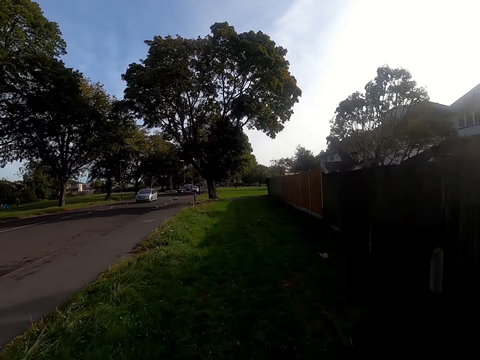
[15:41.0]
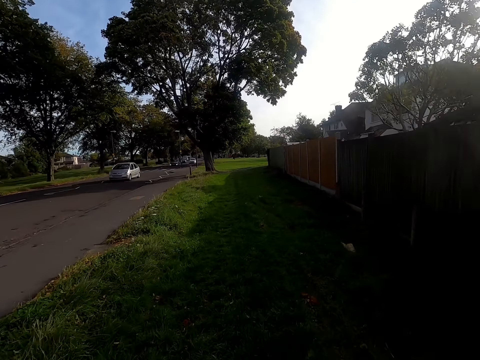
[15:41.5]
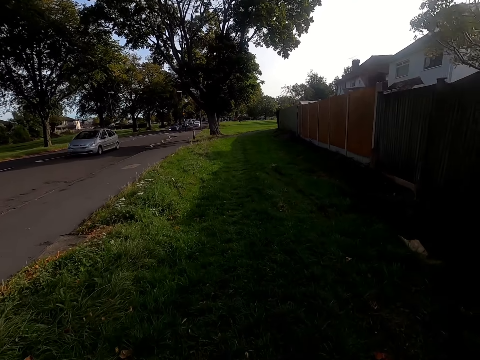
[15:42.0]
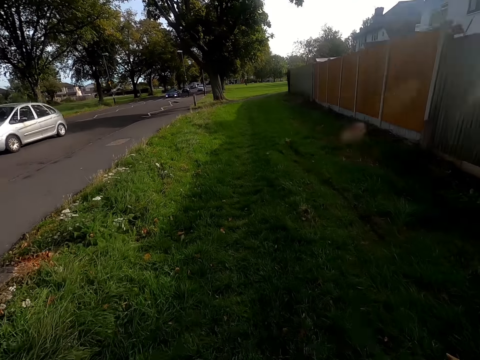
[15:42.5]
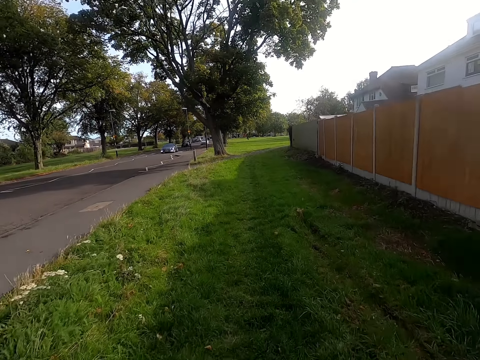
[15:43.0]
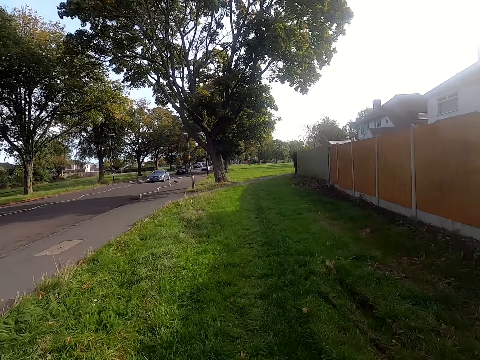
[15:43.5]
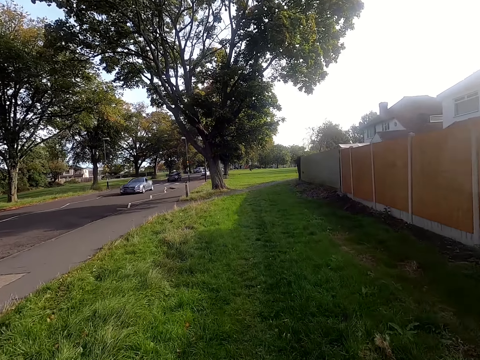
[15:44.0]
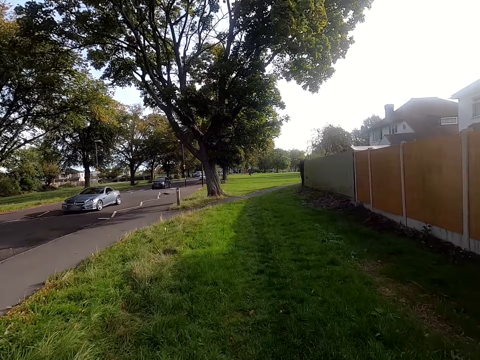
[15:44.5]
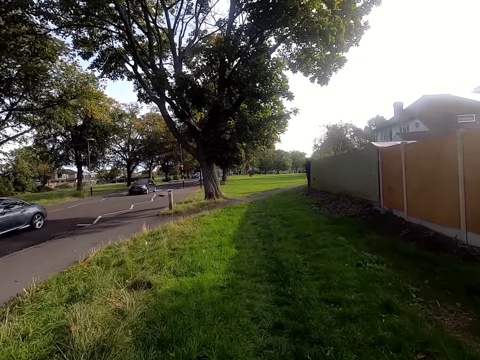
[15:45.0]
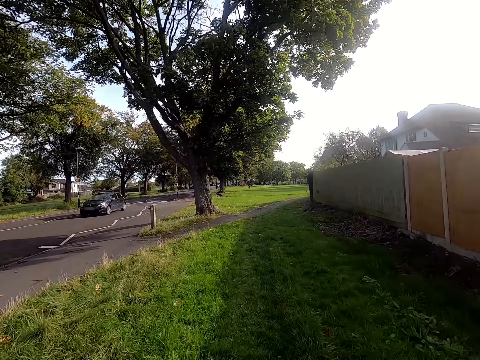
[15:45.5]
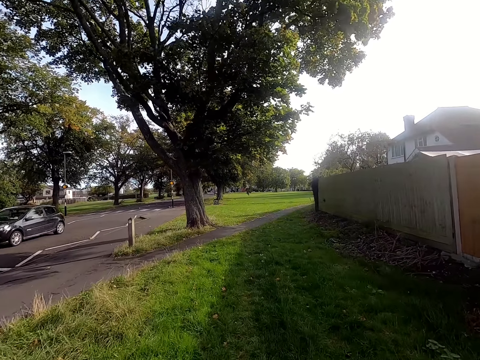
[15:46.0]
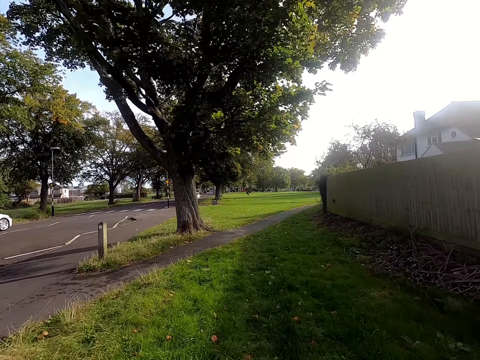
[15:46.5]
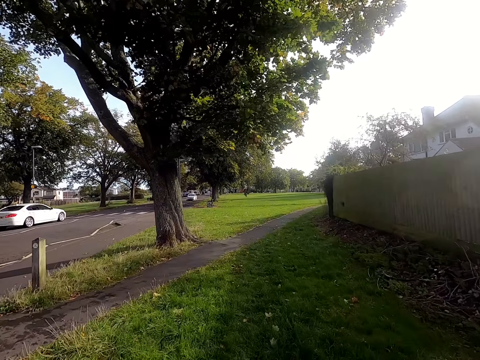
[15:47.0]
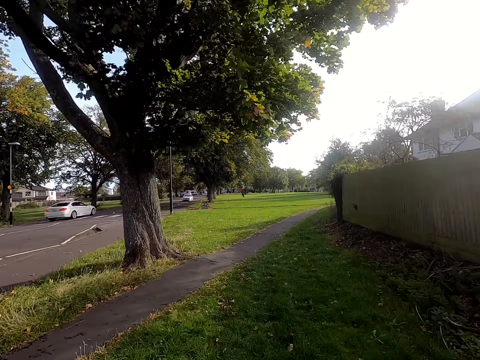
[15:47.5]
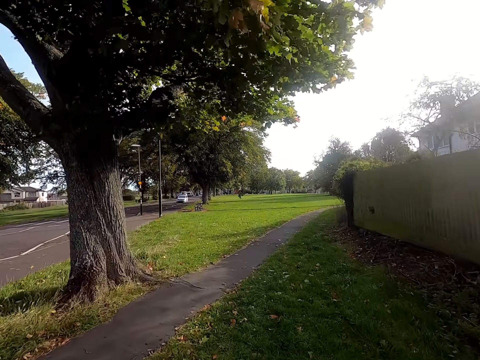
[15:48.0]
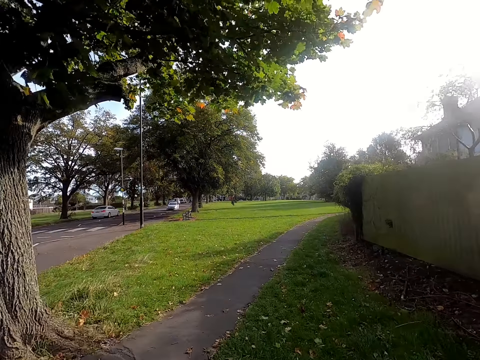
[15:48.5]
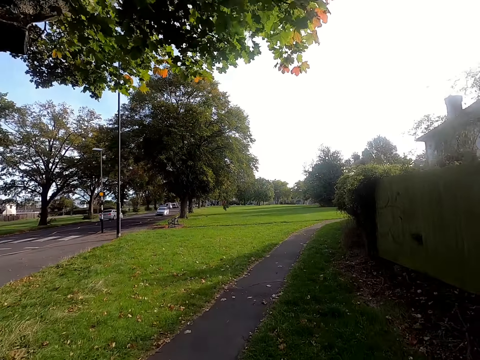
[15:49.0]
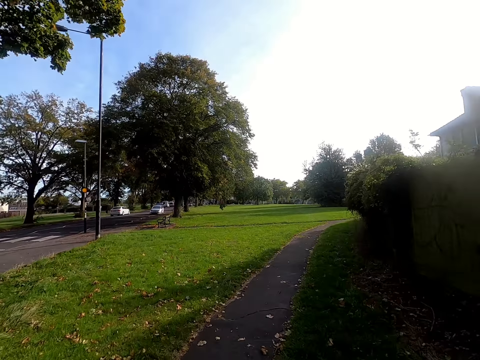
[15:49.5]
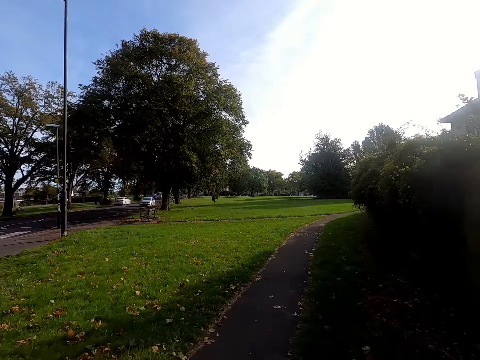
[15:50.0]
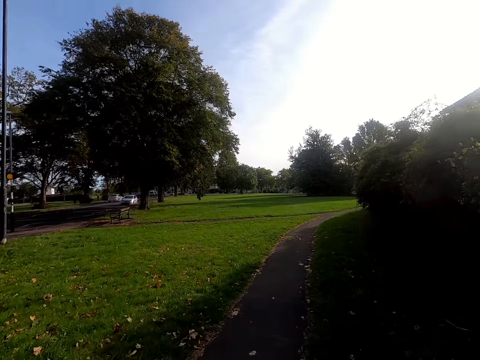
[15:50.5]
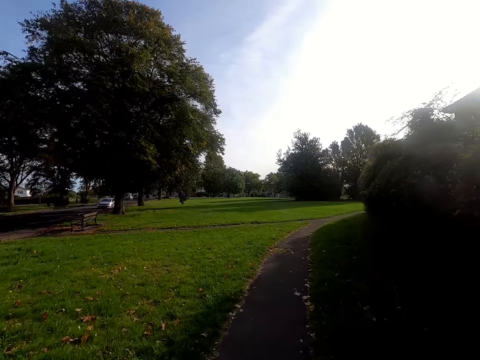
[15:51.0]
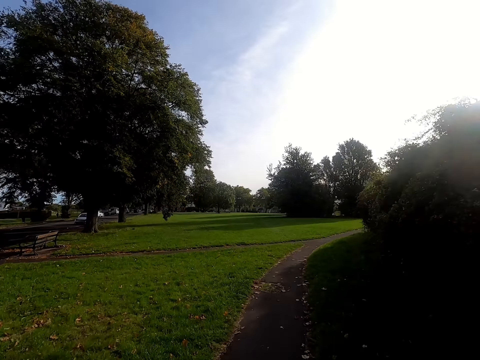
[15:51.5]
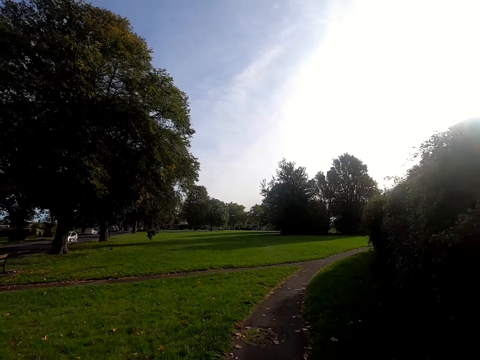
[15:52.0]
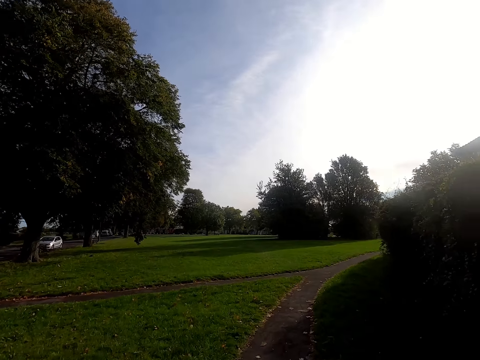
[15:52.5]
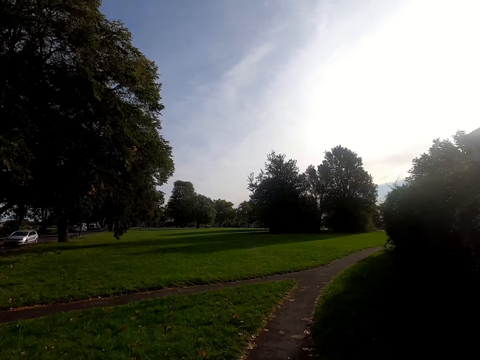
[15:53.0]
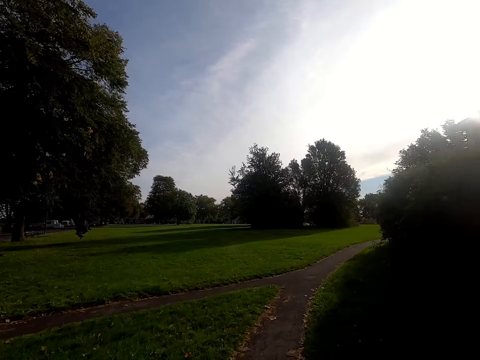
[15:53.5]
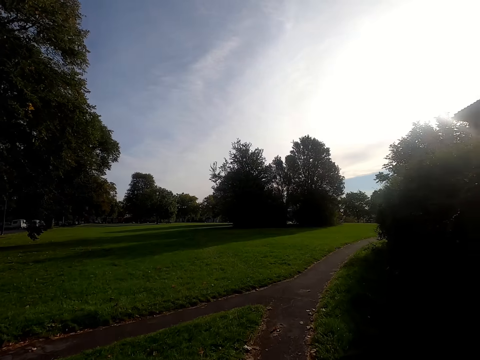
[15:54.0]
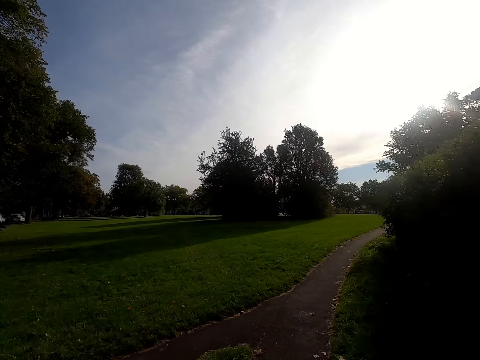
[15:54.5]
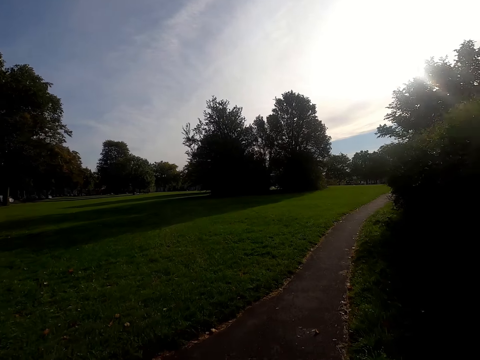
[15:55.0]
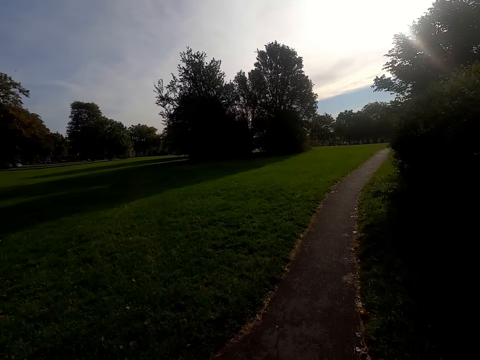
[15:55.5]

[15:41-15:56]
The camera wearer runs on the pathway.

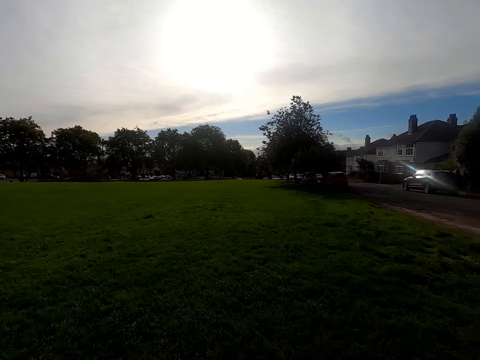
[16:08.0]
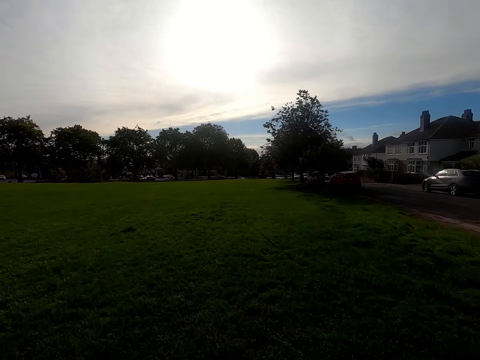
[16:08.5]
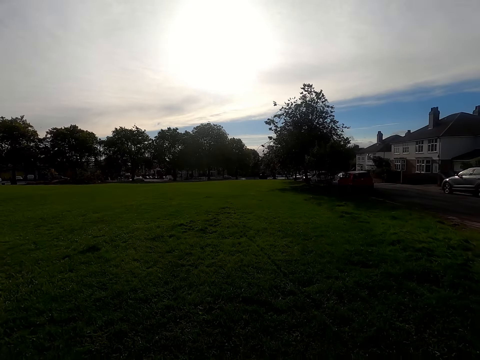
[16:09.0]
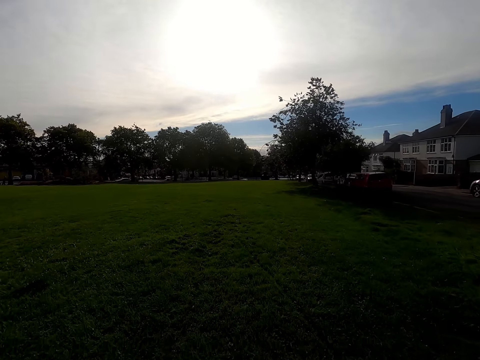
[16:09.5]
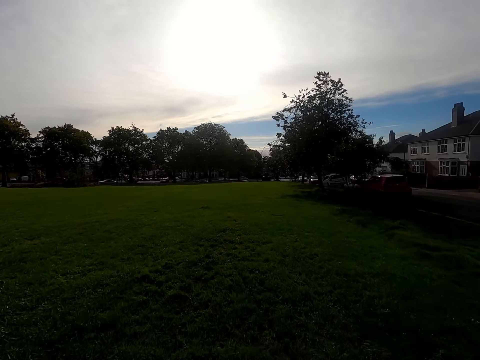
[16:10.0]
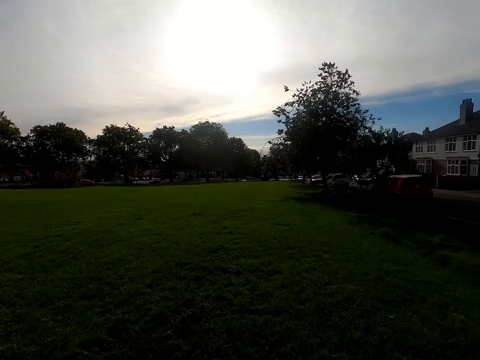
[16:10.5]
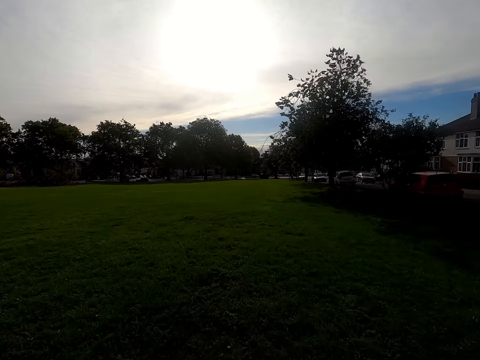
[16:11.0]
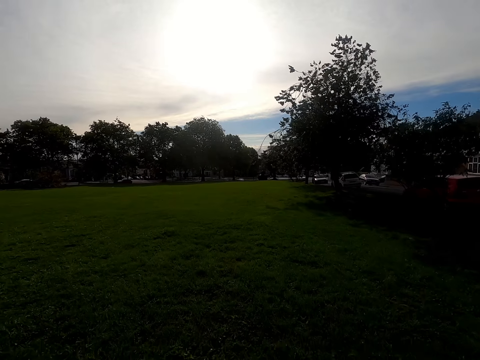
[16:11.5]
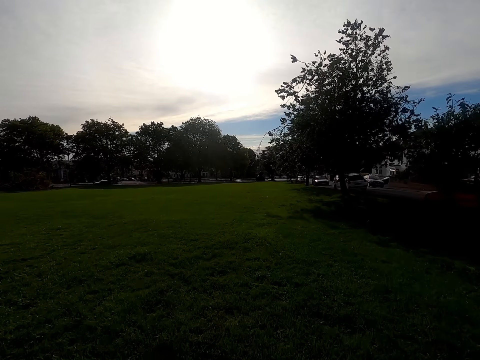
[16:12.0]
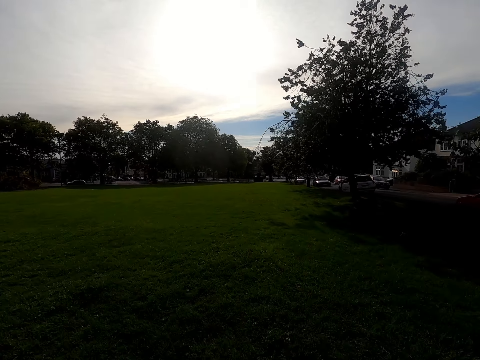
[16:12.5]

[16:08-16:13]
The camera wearer runs on the compound.

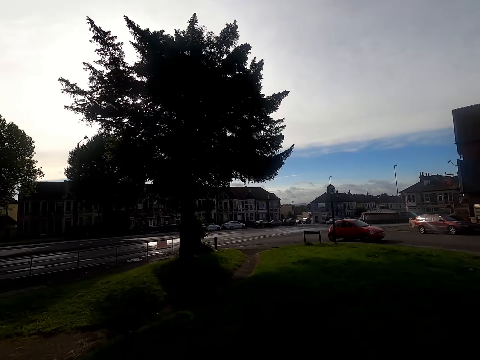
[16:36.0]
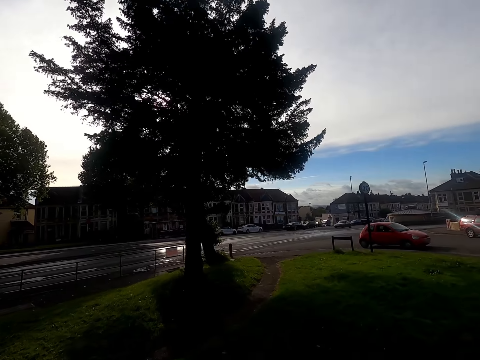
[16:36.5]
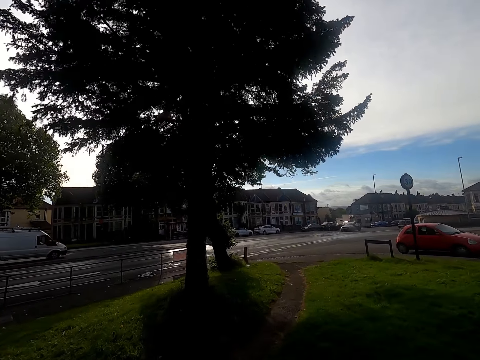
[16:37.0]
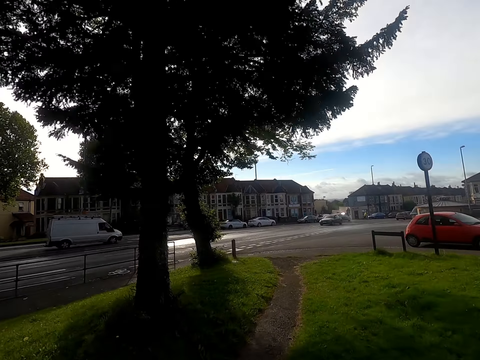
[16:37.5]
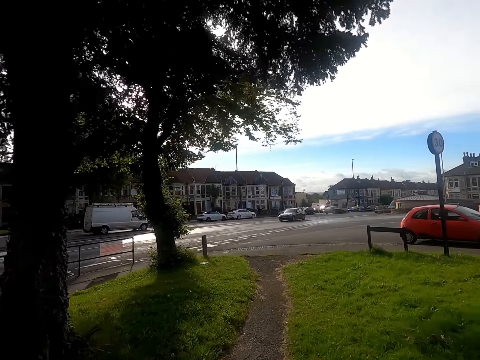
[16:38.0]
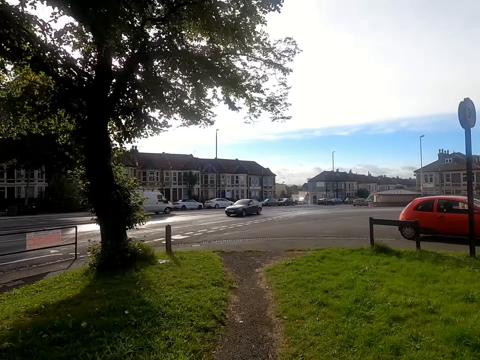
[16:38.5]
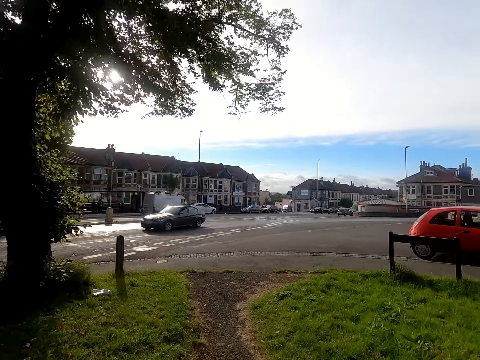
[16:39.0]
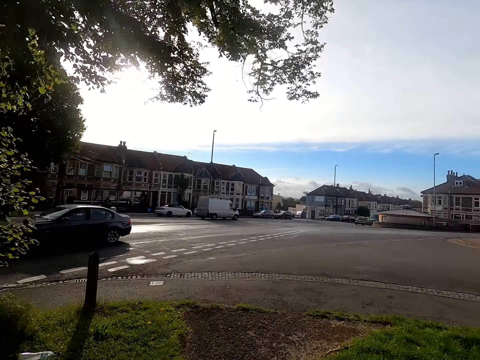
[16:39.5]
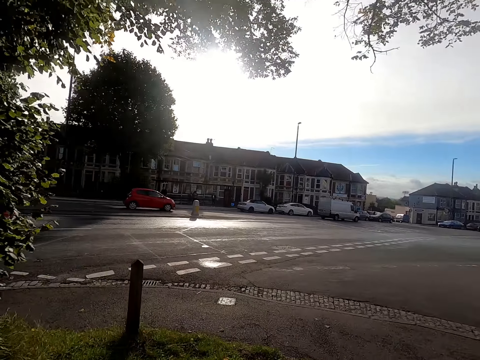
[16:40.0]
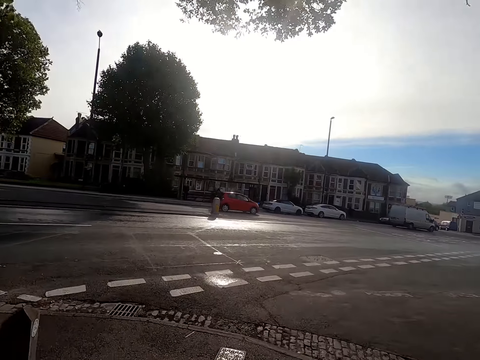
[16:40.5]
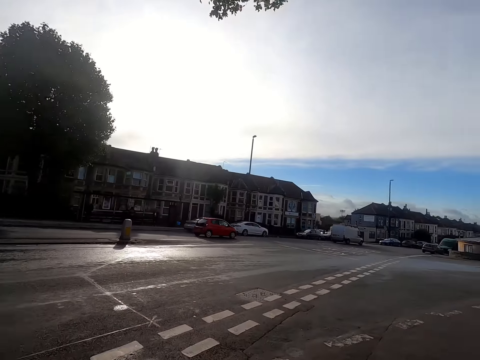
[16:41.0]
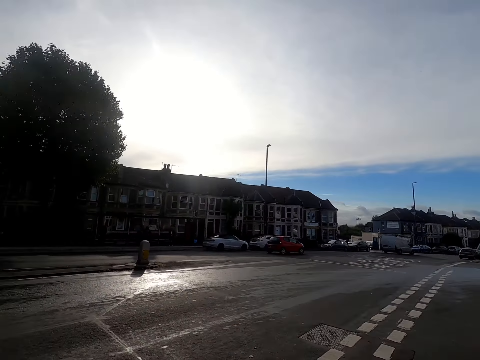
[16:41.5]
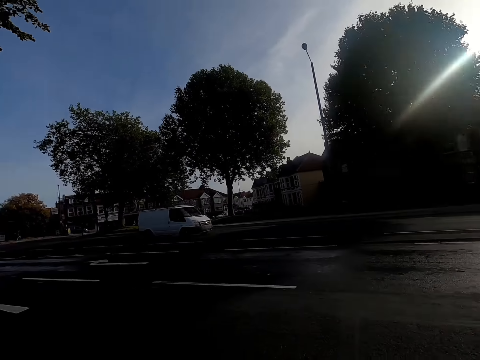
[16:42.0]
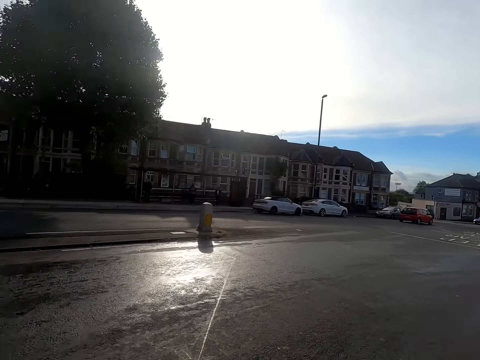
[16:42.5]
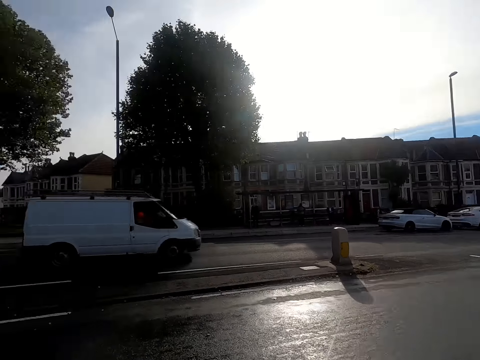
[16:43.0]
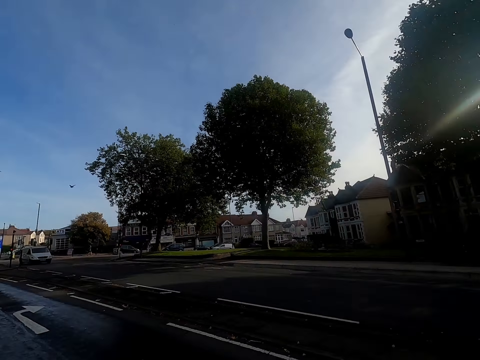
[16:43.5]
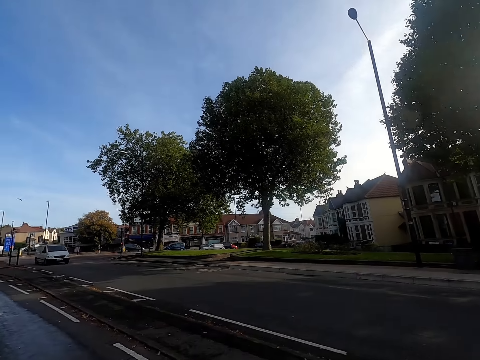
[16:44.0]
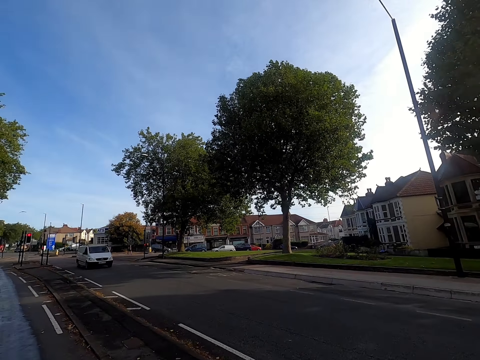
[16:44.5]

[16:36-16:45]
The camera wearer runs on the walkway. They cross the road. They look sideways.
